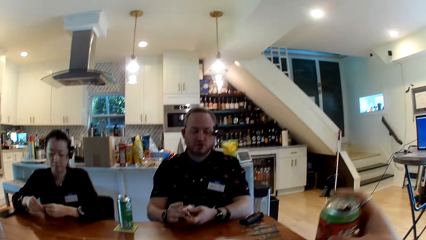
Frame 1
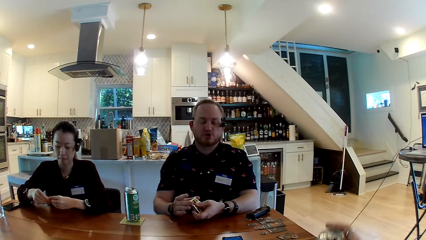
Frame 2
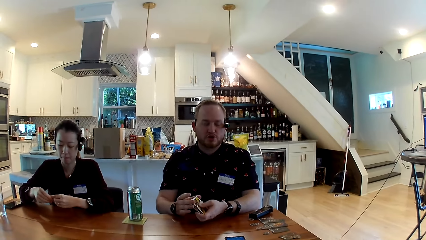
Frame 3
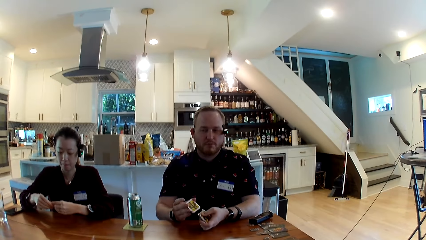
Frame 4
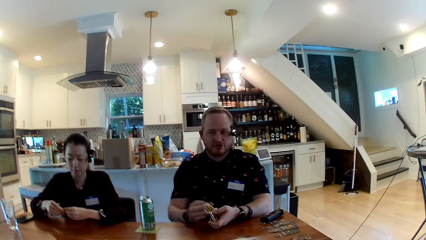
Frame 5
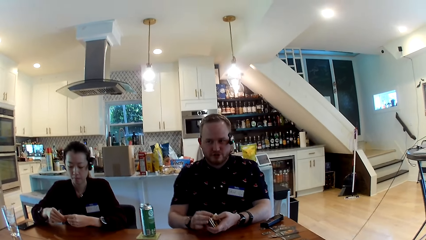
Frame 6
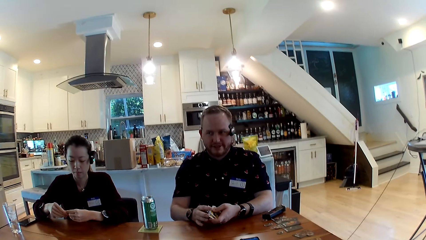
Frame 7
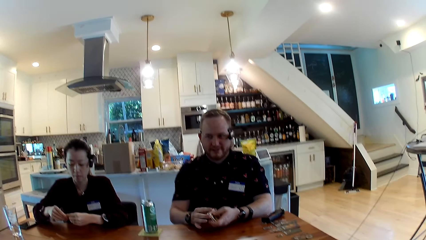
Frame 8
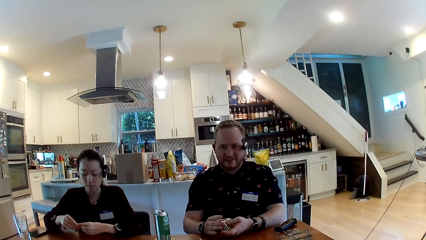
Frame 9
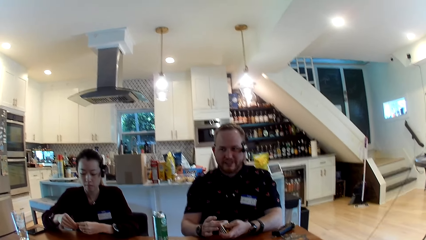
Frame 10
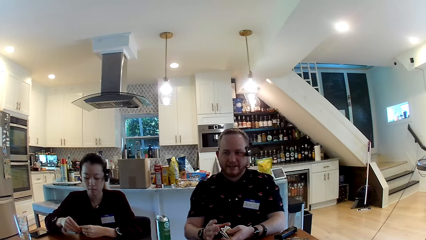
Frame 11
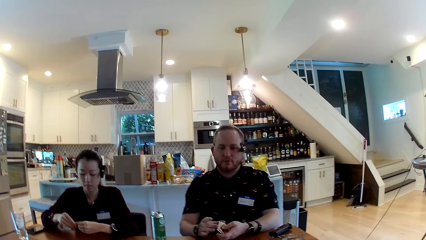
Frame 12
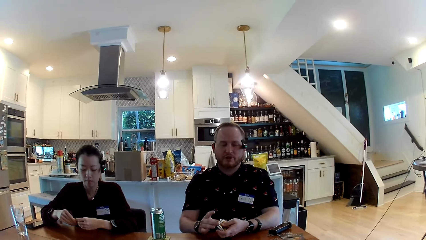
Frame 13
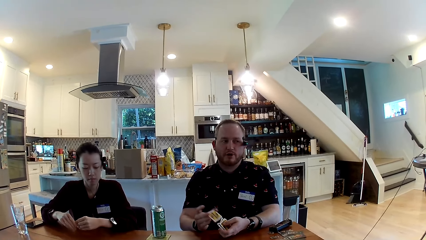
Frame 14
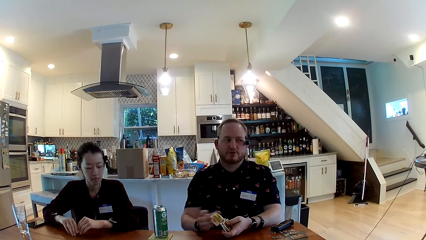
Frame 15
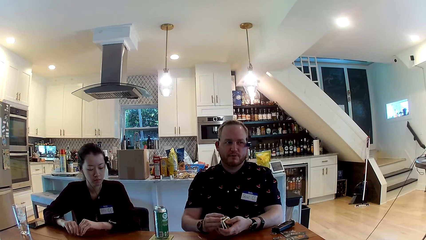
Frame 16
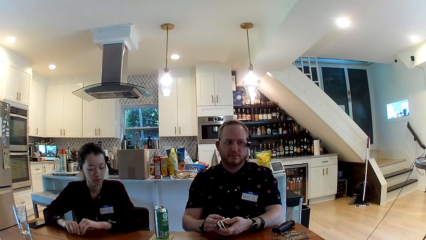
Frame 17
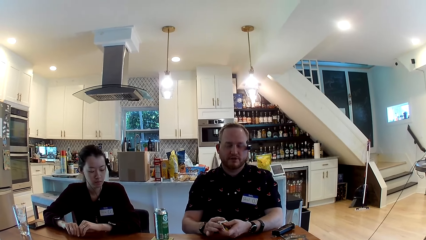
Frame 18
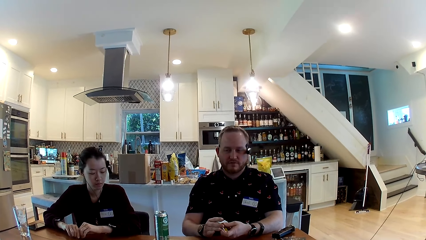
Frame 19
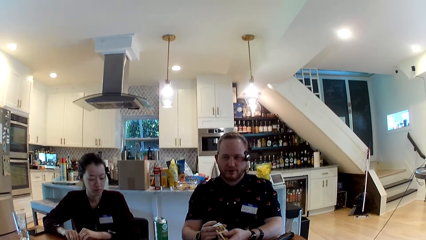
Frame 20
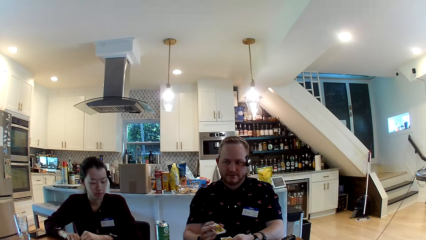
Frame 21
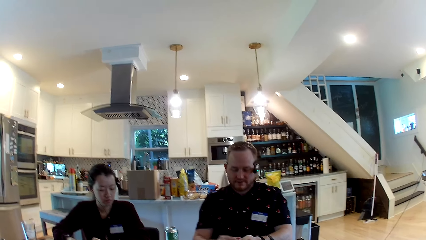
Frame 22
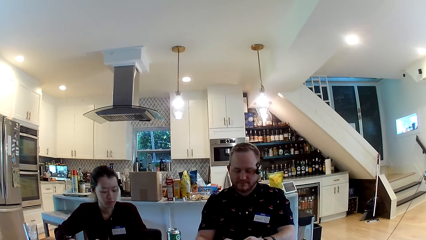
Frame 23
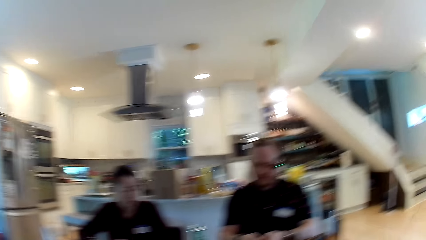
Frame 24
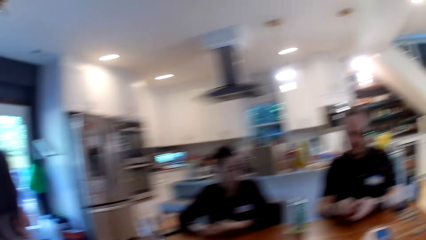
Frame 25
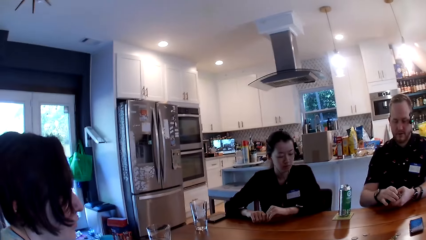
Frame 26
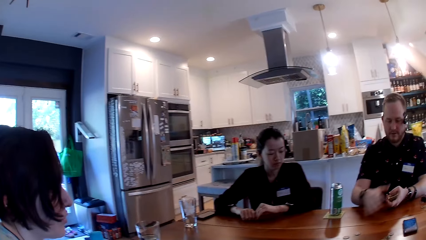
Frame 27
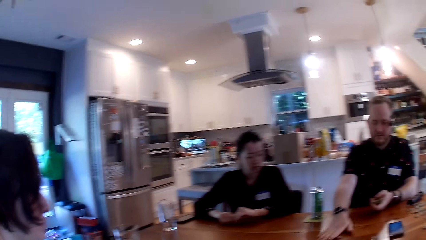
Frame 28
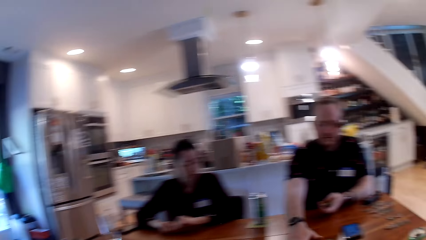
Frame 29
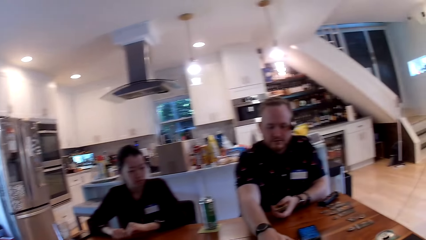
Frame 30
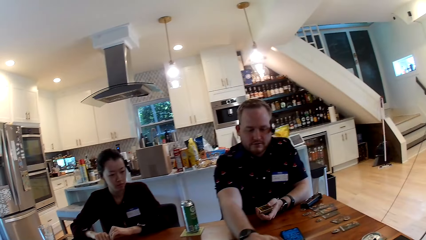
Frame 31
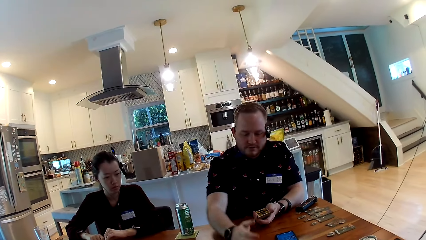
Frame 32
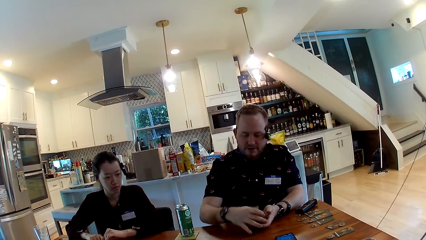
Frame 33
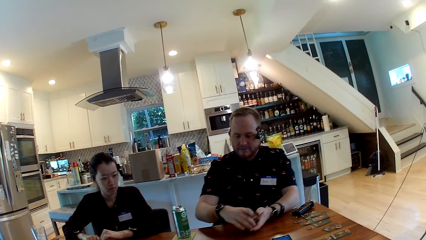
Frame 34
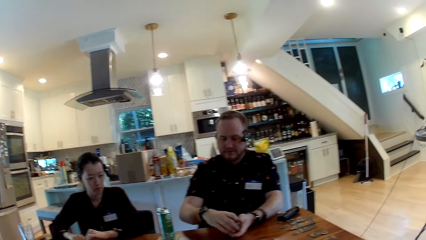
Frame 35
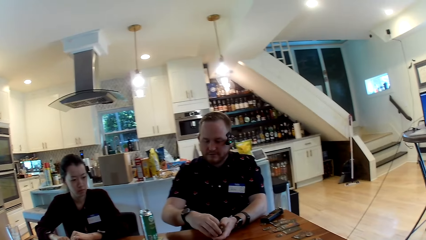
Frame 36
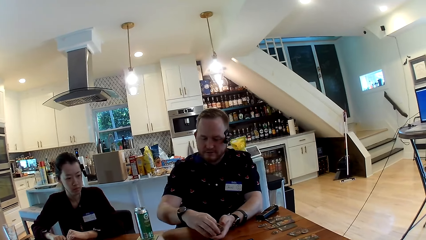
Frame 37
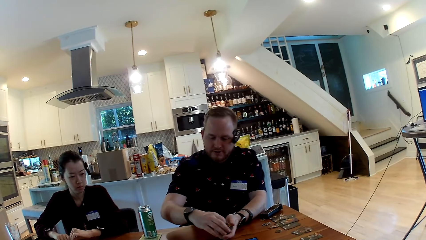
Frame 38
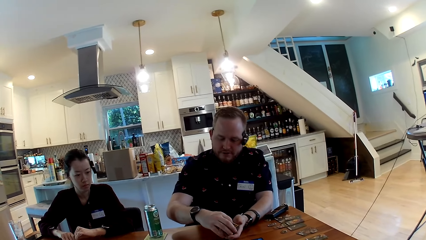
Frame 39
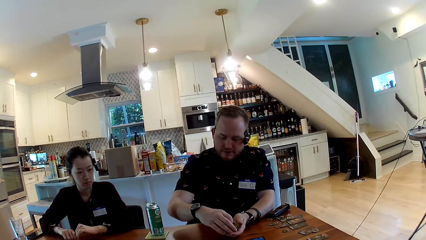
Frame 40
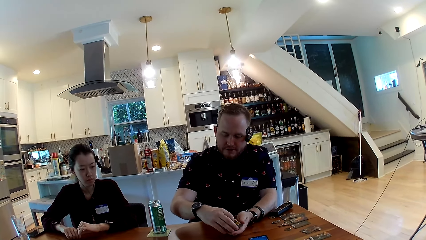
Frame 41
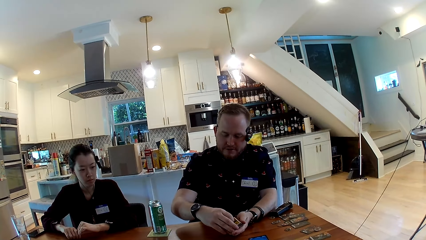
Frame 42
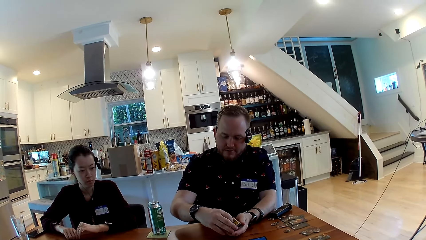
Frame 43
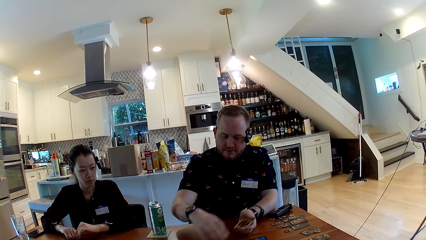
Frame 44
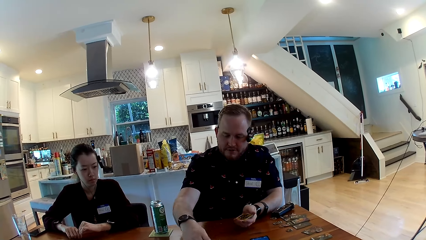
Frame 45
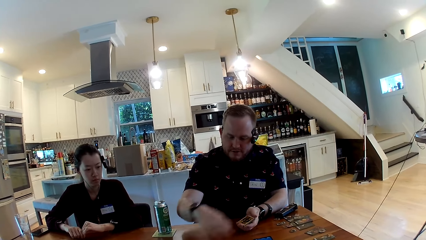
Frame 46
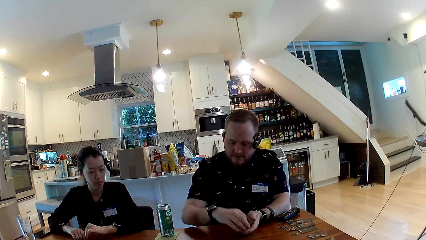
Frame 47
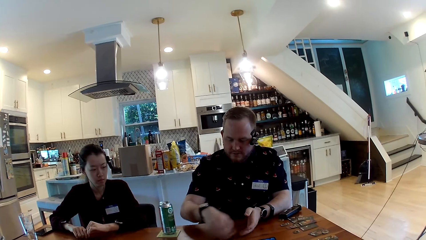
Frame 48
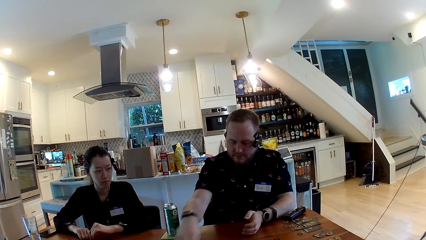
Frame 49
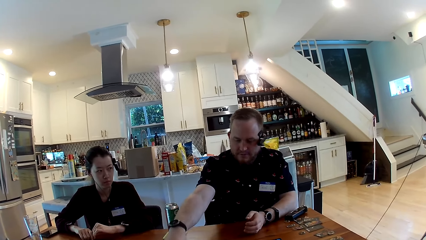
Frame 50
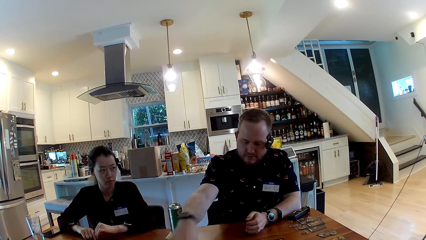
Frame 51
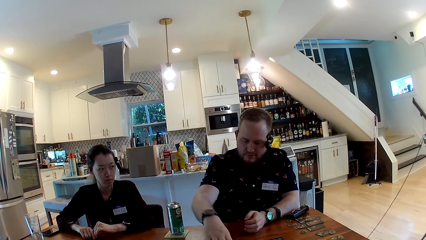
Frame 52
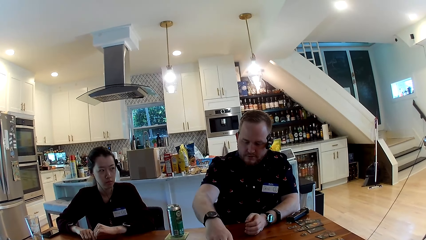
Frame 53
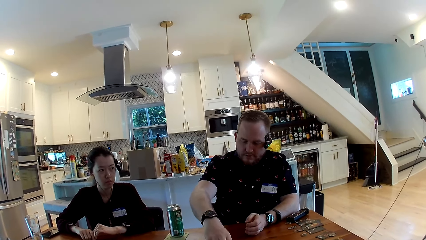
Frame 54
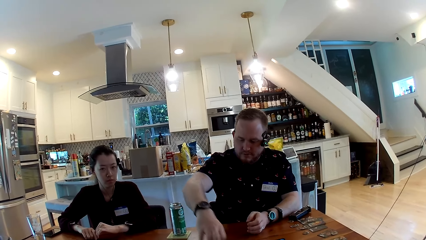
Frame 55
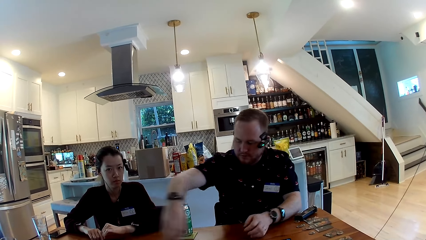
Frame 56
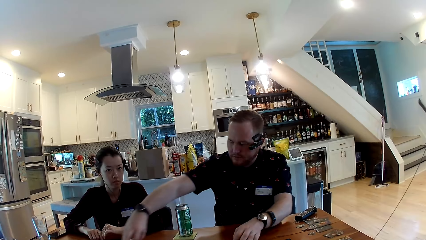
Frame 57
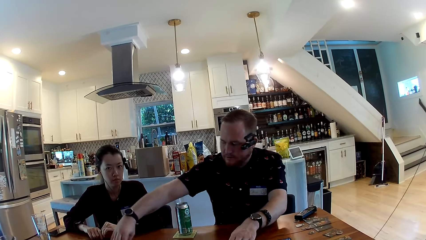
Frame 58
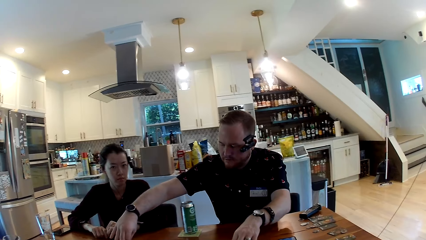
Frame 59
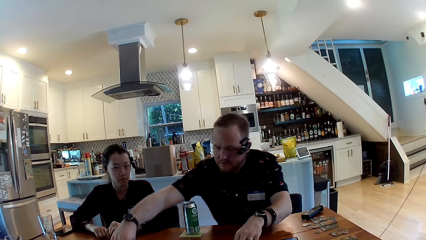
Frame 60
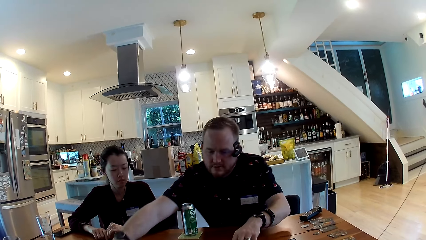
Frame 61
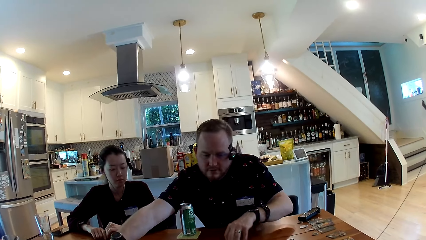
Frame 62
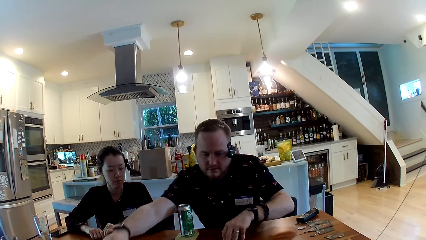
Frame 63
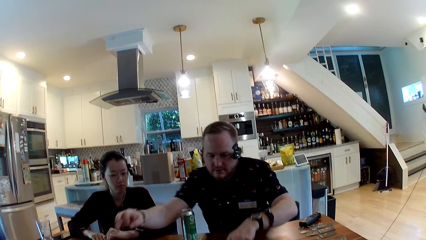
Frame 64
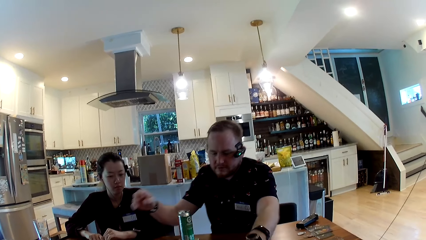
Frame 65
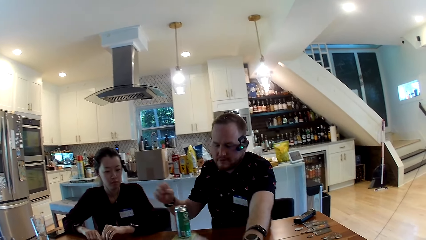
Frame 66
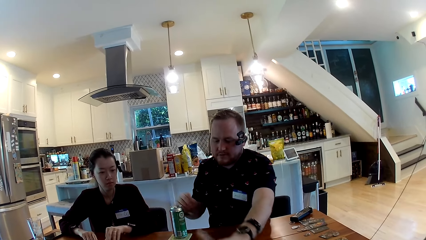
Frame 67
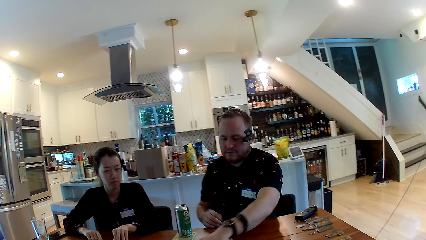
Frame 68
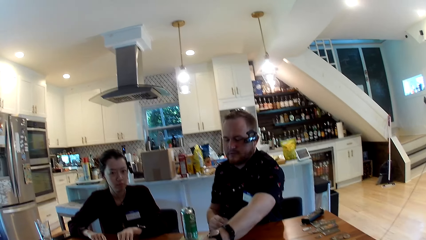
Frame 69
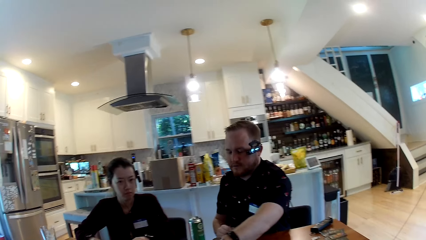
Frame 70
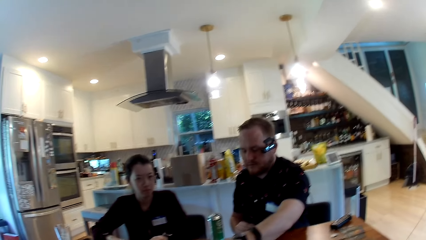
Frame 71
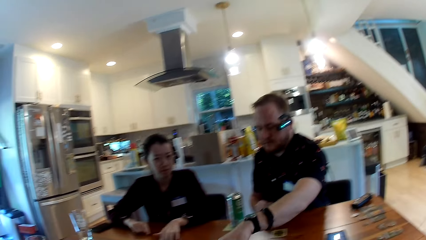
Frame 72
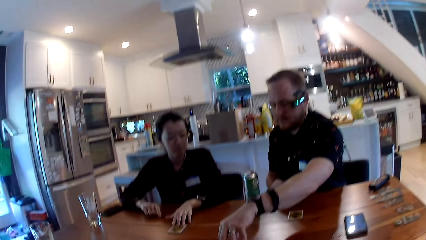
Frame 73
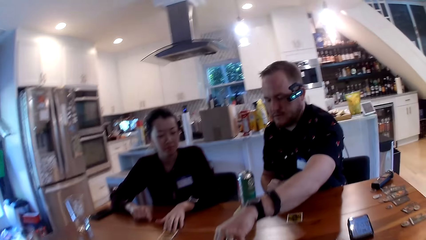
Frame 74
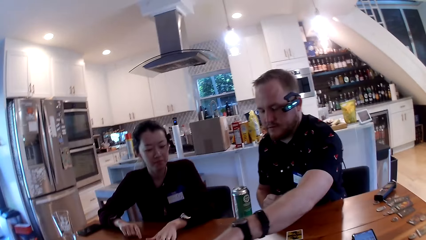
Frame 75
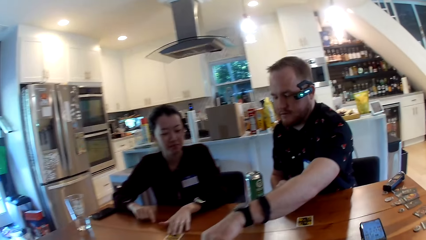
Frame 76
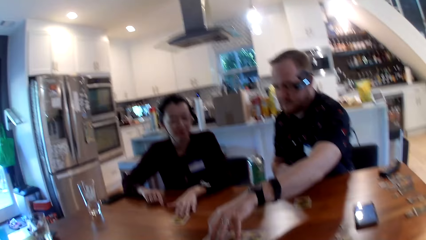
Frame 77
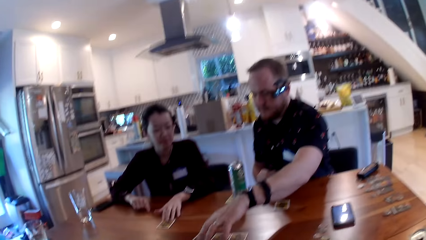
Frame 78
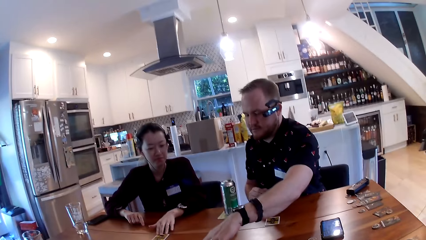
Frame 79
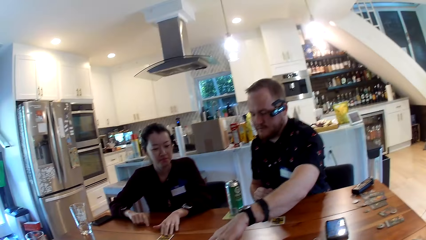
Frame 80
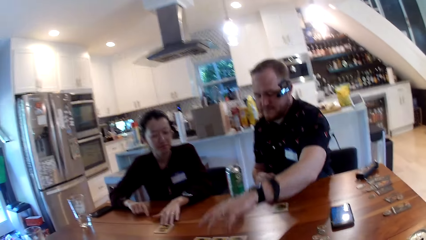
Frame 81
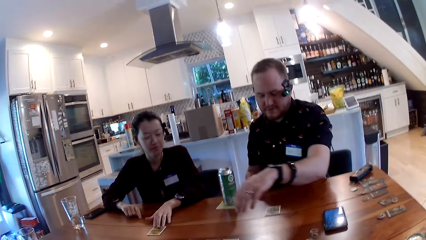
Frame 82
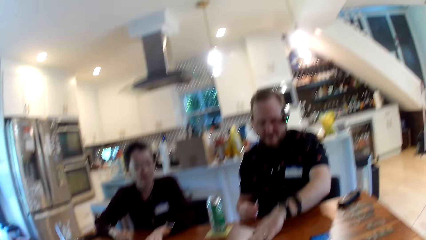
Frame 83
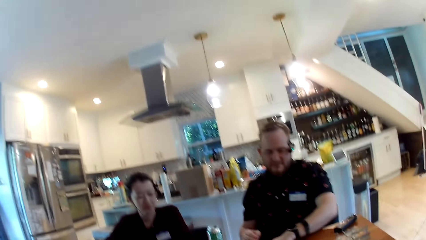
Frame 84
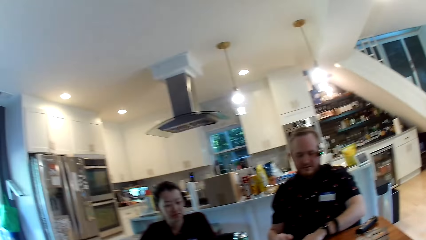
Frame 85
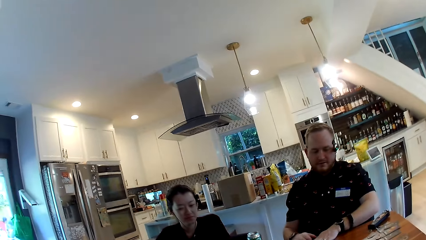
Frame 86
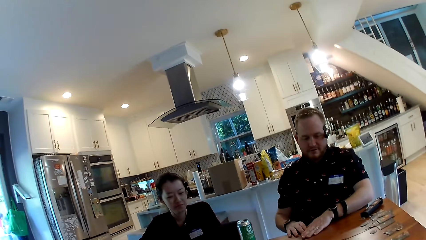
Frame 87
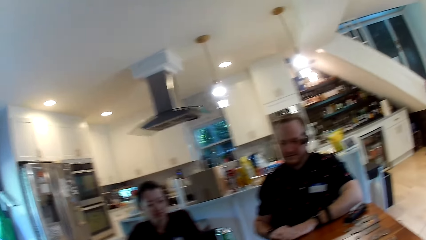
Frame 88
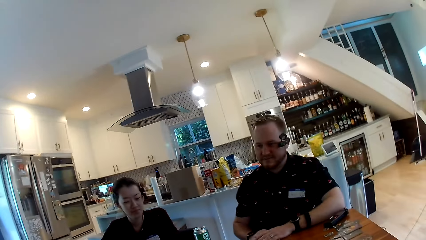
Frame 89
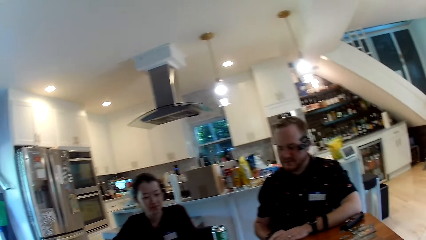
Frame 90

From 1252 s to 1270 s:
The camera wearer places the can on the table. A man converses with a woman. The man pushes coins on the table aside with his right hand. The camera wearer looks around the room. The man takes some cards from his left hand with his right hand. The man takes the cards from his left hand with his right hand. The man places the cards on the table. The man slides a card on the table toward himself with his left hand.
